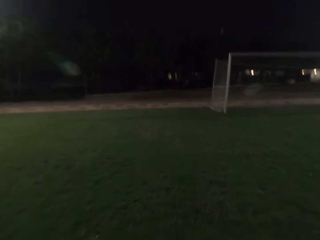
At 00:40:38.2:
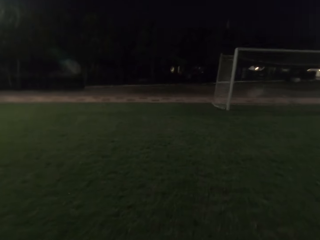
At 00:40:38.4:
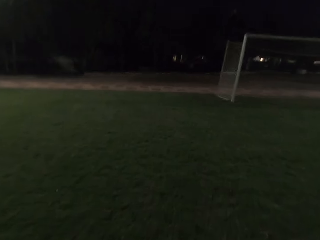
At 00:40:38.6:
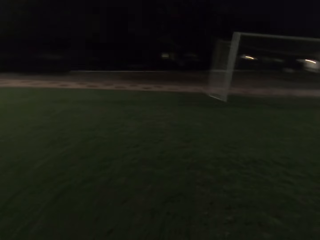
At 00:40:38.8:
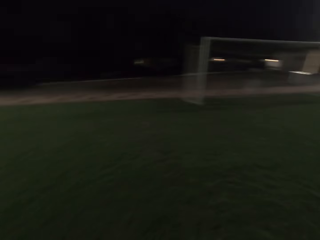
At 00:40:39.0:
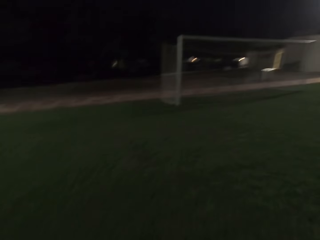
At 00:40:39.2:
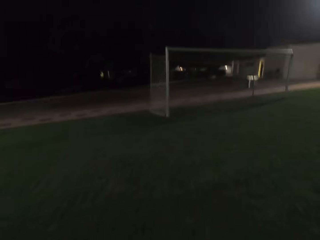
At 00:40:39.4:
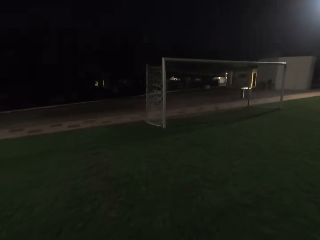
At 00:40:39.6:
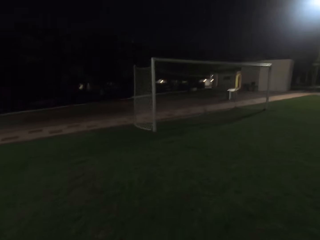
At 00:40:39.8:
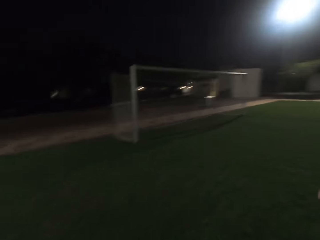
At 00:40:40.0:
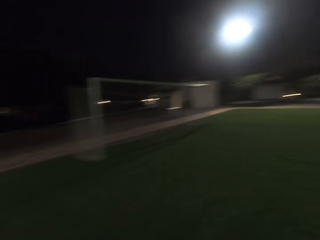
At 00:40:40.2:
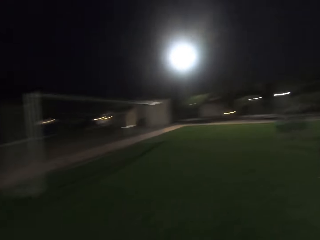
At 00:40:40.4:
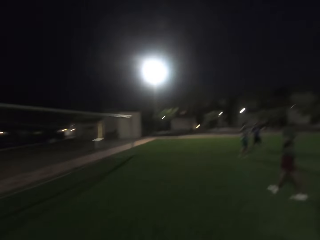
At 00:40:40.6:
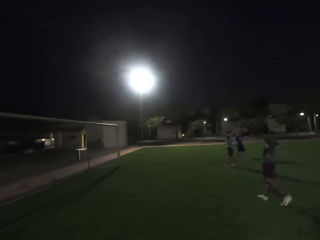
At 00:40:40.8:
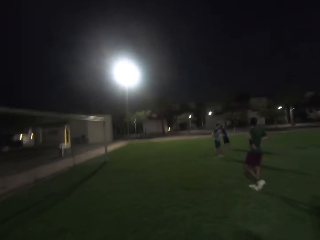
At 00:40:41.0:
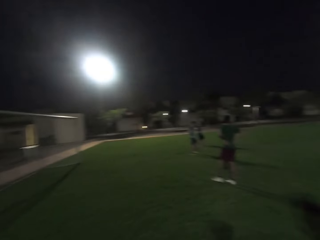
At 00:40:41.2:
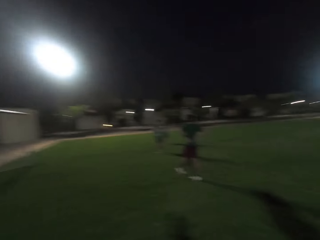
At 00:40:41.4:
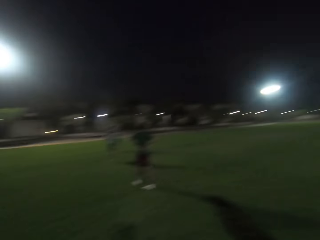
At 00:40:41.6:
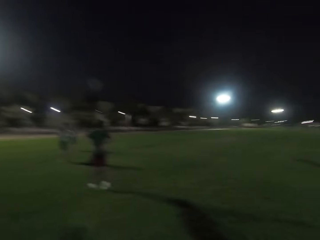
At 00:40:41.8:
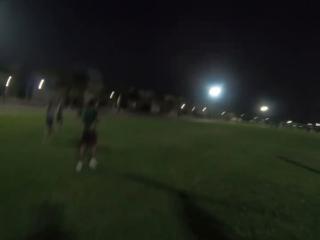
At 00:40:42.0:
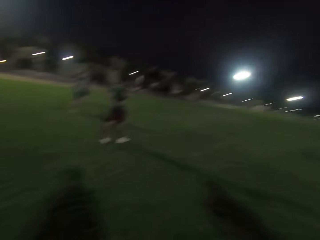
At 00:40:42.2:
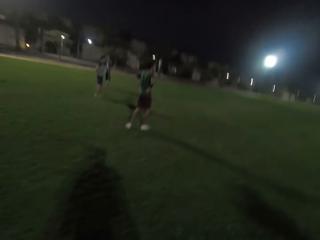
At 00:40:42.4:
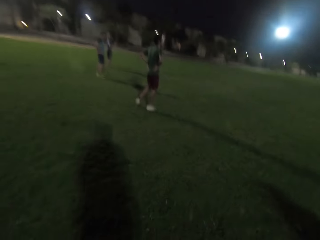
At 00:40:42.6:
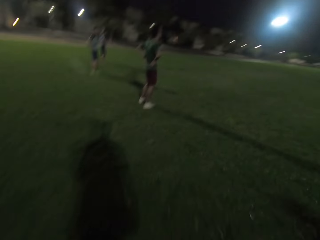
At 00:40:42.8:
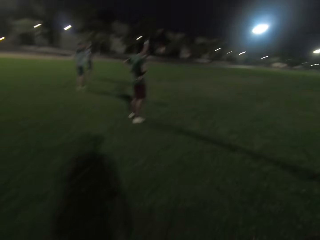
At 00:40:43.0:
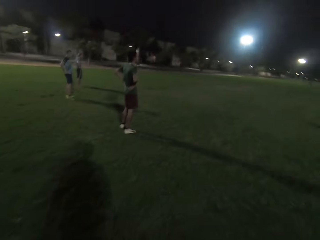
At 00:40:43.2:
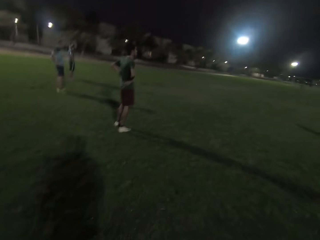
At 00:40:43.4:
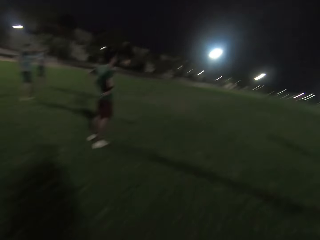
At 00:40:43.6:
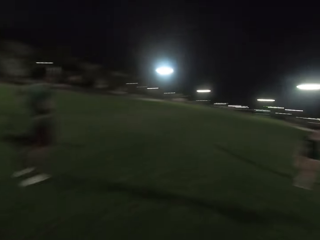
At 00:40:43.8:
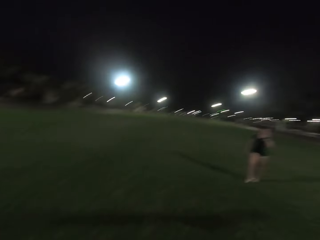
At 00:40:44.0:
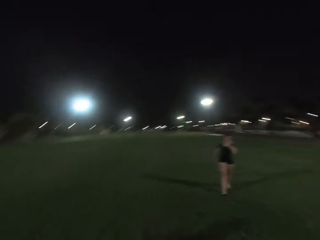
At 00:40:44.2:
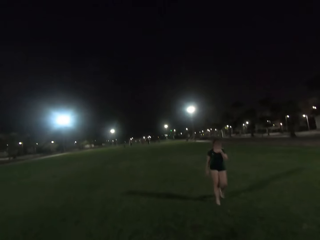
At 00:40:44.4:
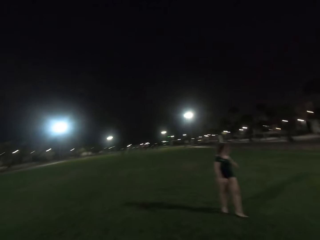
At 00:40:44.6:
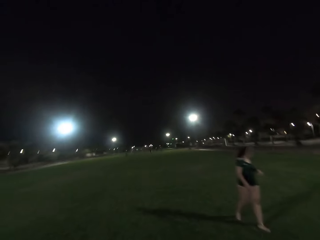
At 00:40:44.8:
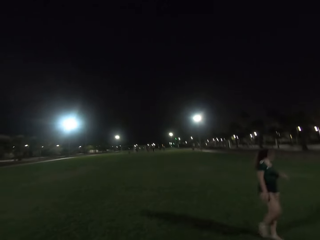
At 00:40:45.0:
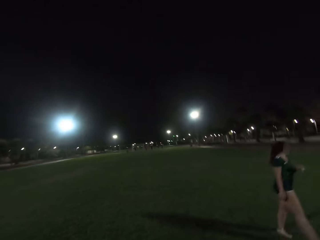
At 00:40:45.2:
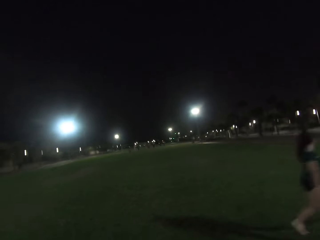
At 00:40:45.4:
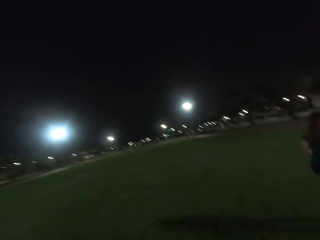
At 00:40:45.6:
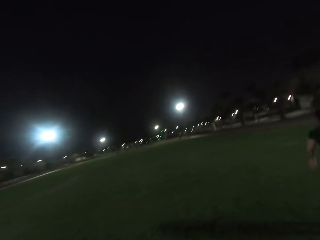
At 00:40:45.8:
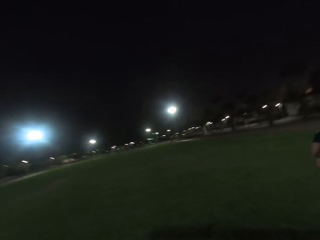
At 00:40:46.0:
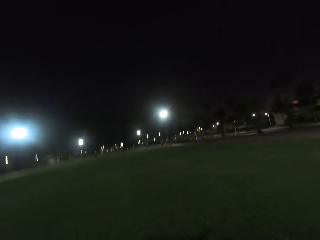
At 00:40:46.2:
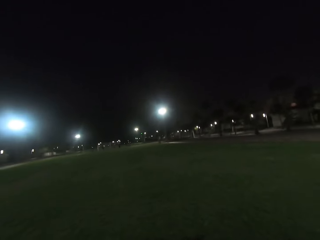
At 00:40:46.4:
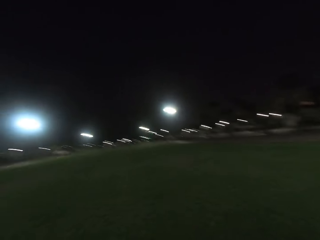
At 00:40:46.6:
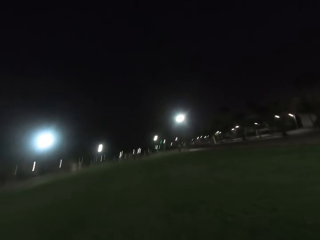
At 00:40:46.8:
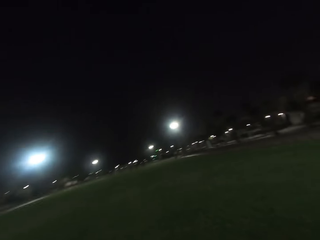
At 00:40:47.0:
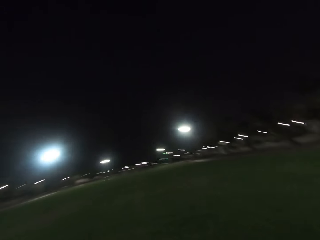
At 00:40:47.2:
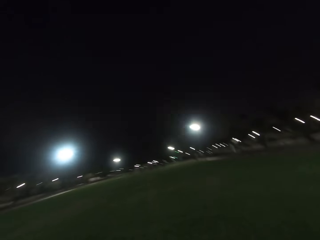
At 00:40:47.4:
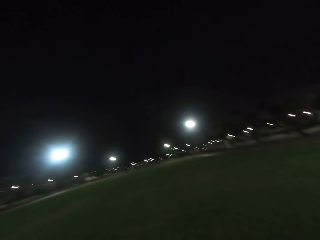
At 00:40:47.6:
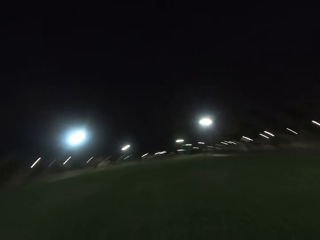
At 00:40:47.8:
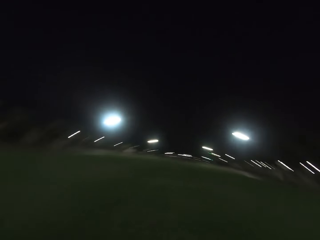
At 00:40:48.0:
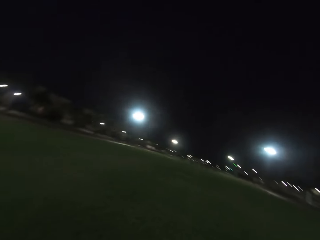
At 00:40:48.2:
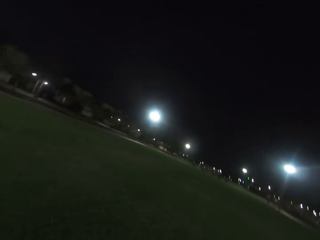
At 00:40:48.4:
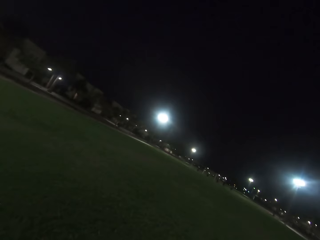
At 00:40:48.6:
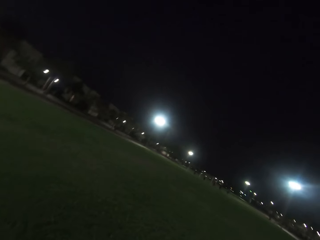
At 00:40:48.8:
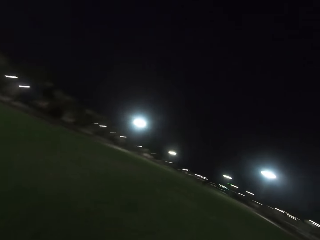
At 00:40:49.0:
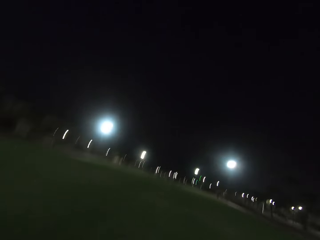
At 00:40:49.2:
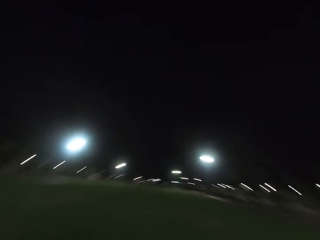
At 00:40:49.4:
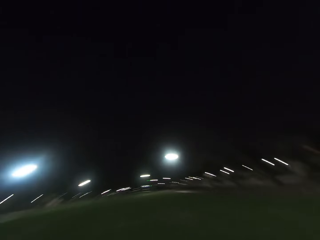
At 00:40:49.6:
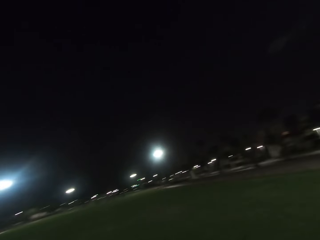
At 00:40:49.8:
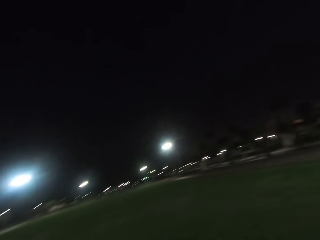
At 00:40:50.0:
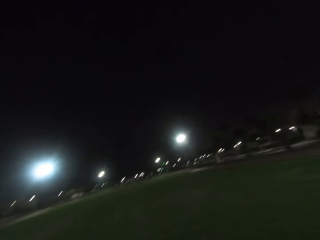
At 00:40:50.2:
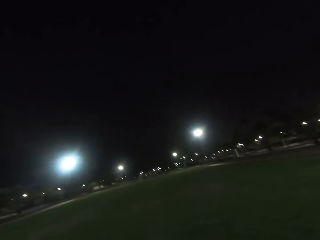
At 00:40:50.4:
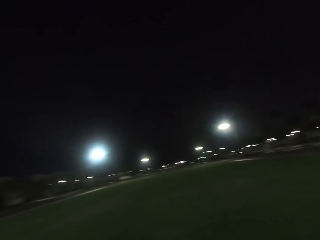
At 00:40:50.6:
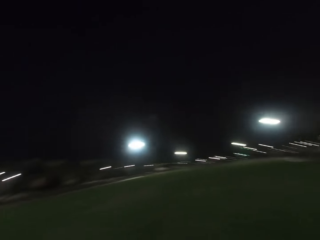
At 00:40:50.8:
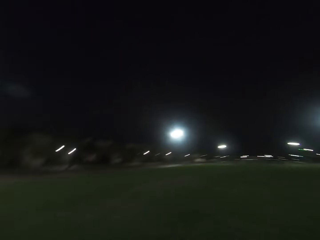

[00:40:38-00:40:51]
The camera wearer turns back. They look around.

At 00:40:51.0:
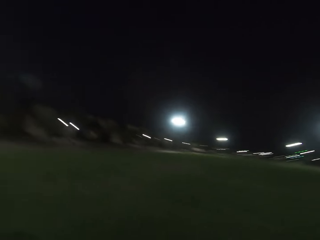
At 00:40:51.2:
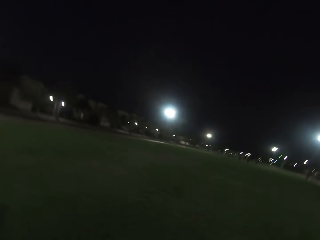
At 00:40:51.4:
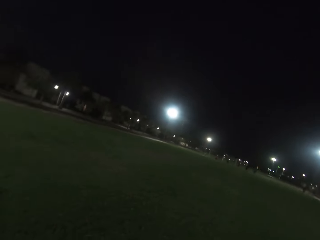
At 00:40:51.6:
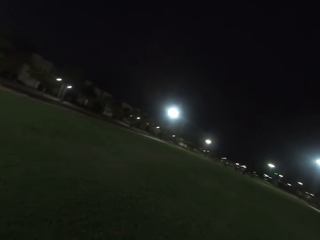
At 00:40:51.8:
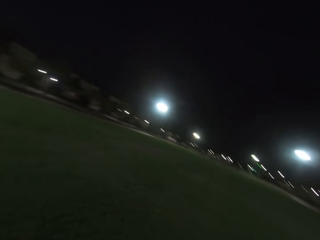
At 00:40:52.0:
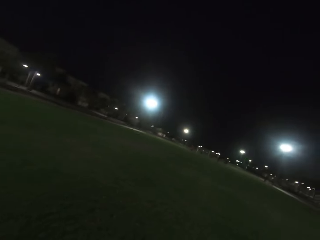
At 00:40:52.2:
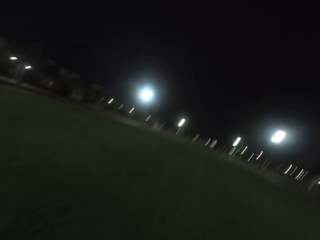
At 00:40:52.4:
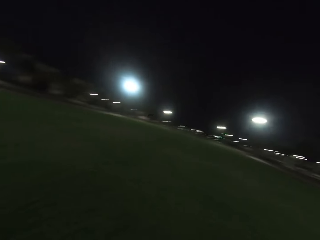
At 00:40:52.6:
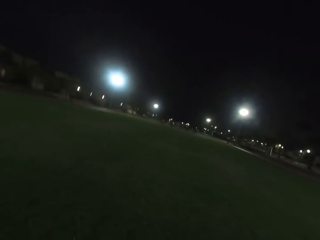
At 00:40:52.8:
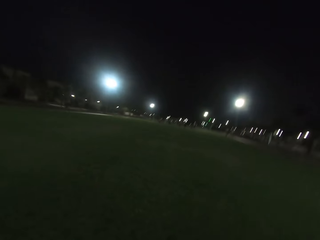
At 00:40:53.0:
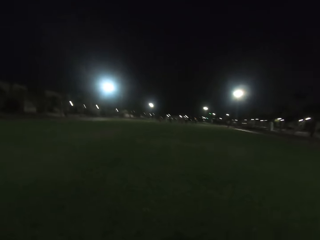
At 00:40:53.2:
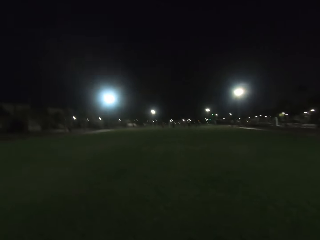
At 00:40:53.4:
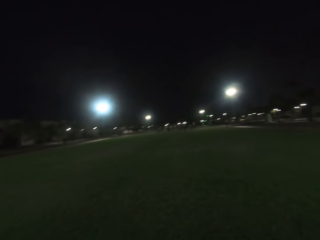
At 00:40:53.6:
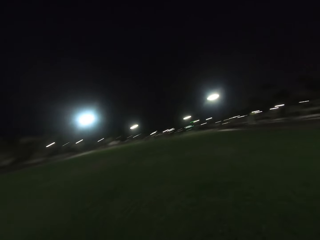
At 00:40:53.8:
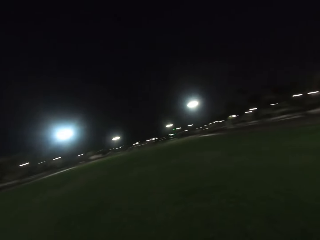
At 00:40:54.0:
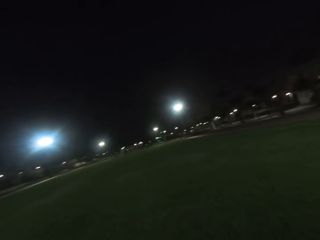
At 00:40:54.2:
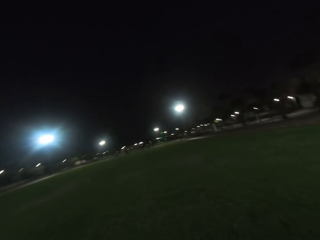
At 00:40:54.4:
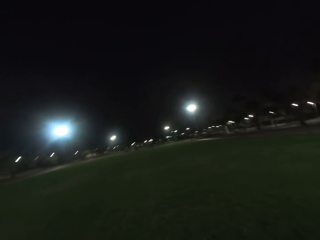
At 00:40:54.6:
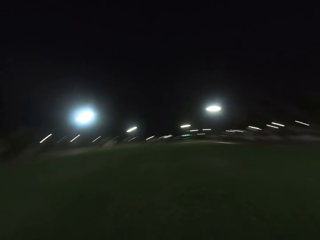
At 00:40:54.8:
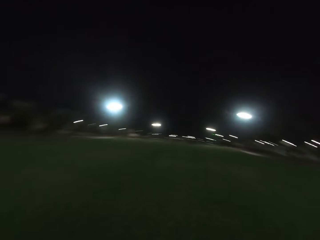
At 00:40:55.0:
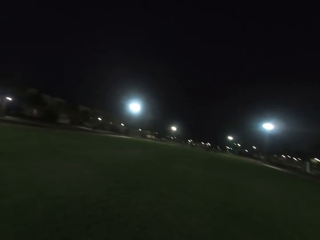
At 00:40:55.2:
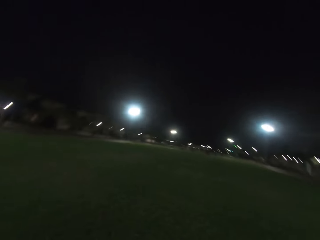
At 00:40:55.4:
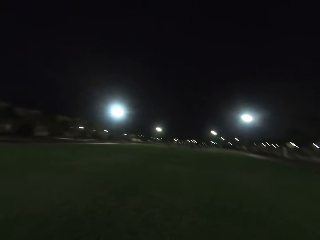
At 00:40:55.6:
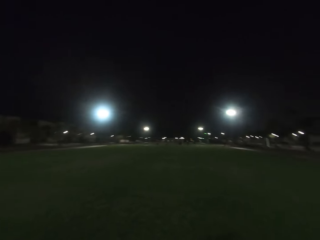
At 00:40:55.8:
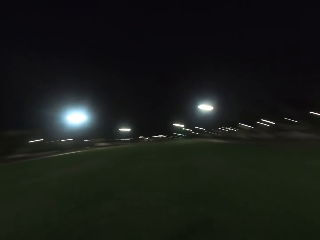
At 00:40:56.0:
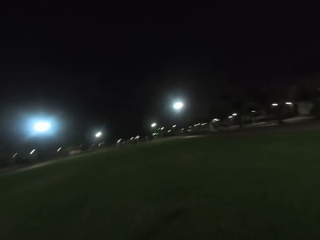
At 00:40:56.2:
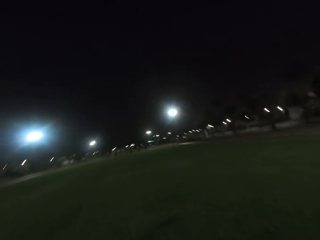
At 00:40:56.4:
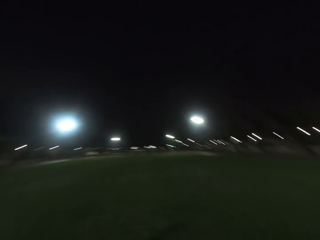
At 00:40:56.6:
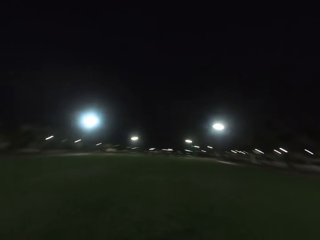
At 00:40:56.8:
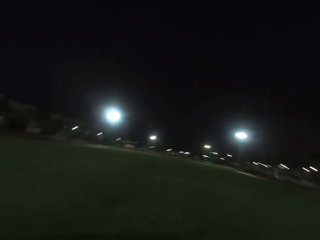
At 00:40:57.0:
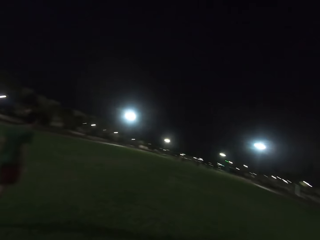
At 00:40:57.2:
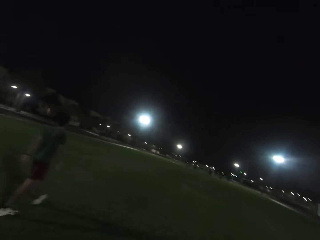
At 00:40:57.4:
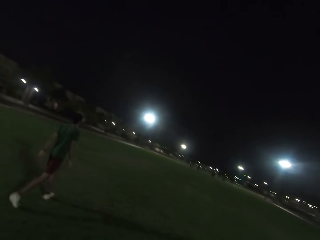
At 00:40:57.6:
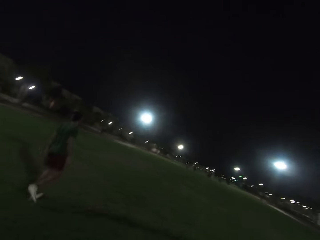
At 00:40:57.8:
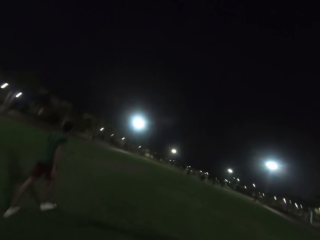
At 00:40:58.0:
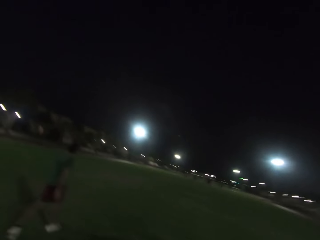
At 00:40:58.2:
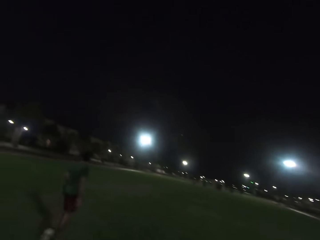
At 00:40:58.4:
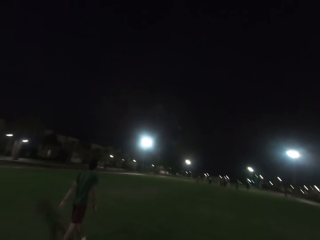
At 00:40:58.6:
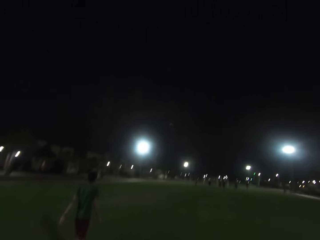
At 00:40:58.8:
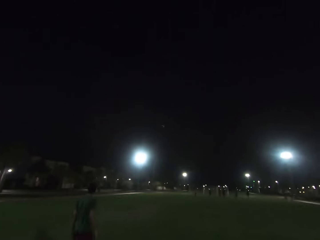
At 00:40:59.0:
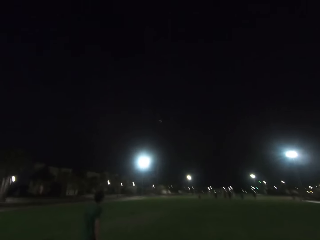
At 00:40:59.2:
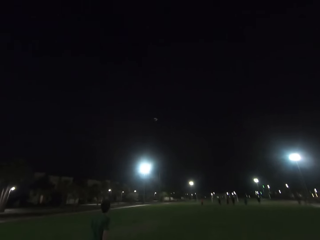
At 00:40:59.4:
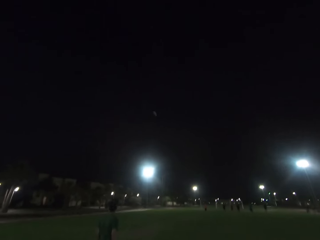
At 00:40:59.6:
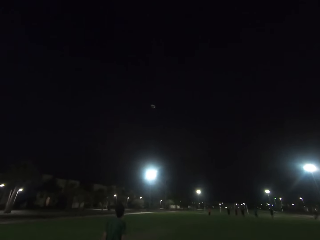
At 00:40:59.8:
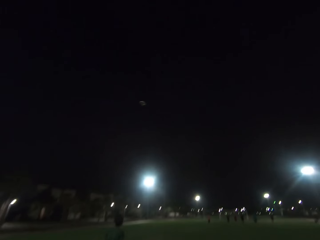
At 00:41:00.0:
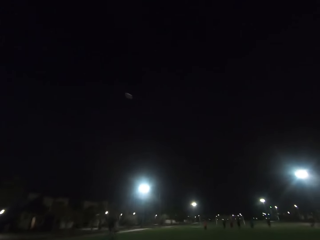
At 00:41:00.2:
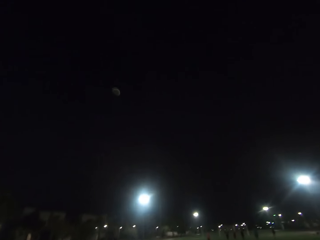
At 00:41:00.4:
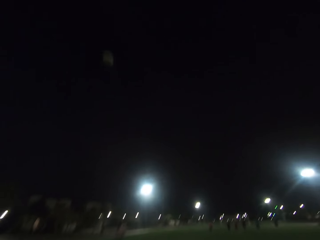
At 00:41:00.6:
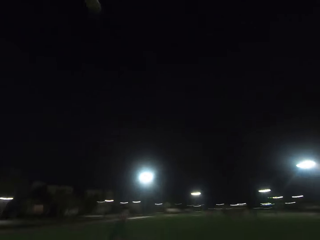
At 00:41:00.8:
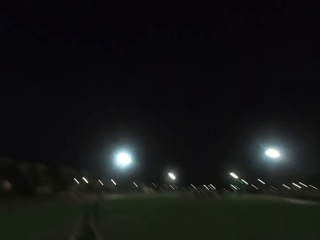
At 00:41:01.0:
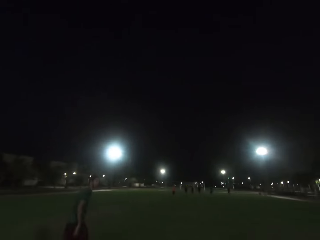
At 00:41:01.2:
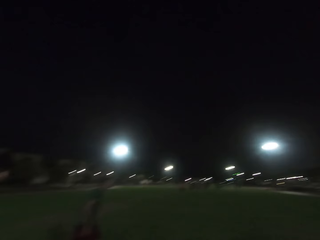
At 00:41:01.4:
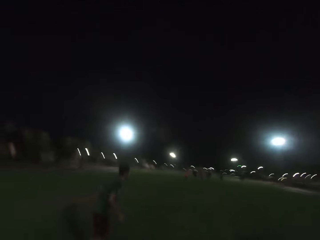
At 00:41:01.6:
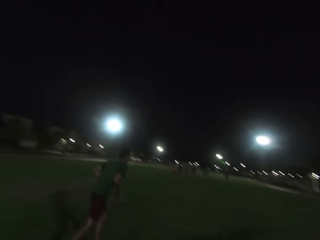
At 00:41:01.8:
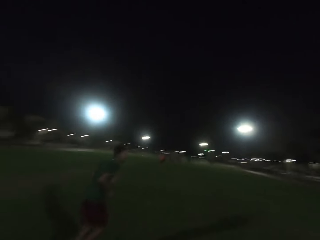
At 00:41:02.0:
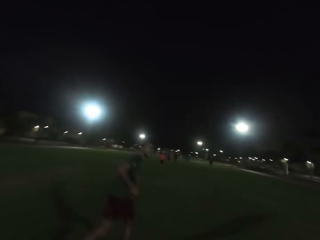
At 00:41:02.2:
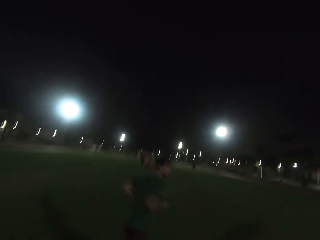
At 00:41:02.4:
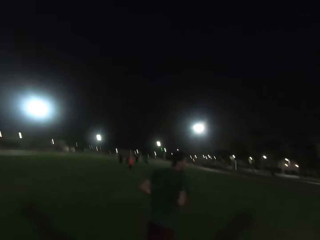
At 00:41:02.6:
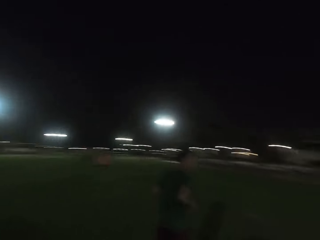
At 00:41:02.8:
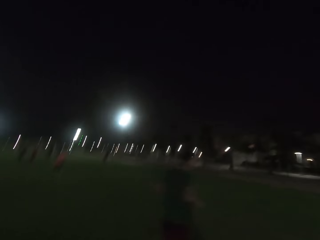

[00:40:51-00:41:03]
A man walks on the field. The camera wearer walks on the field. The man runs on the field. The camera wearer runs on the field.
